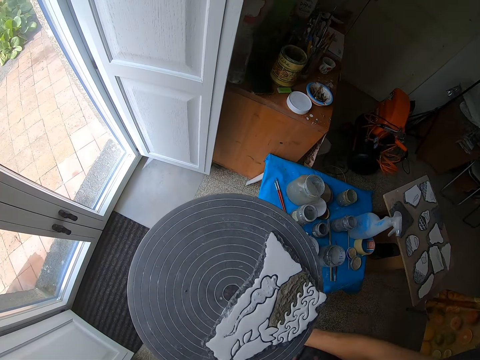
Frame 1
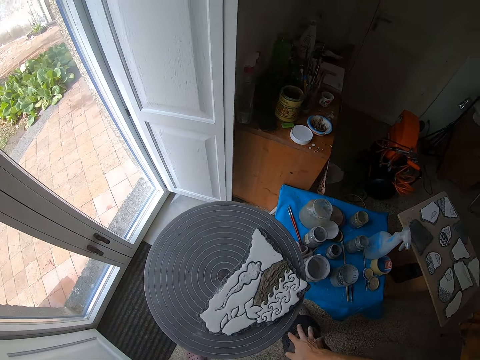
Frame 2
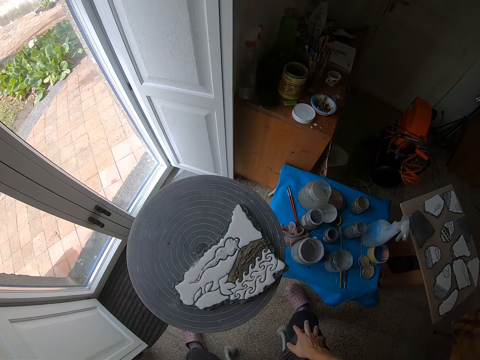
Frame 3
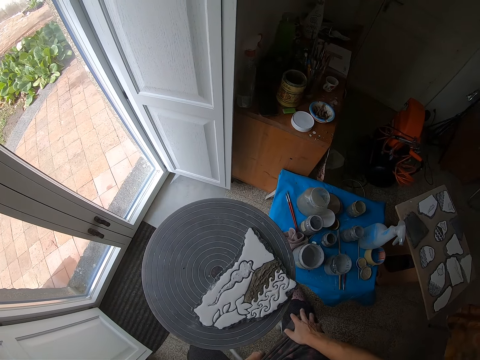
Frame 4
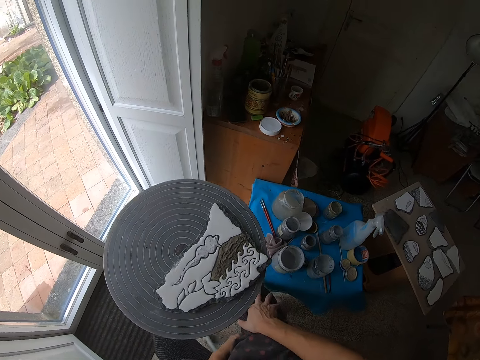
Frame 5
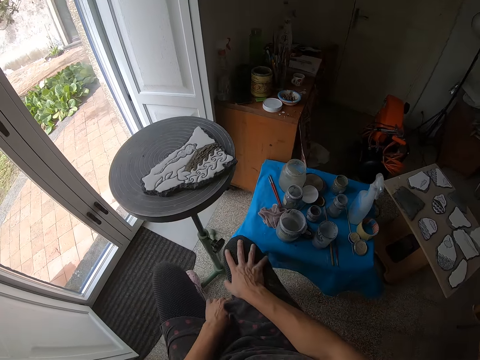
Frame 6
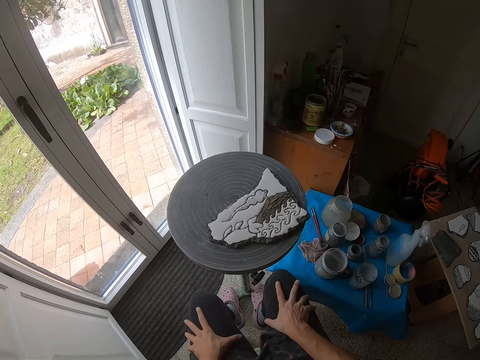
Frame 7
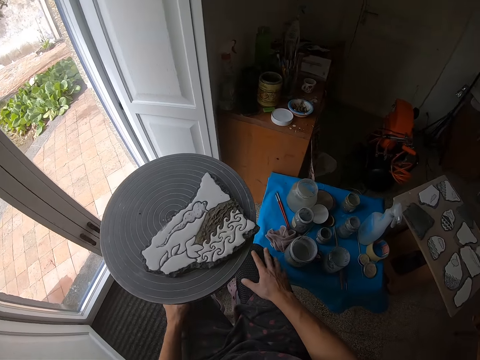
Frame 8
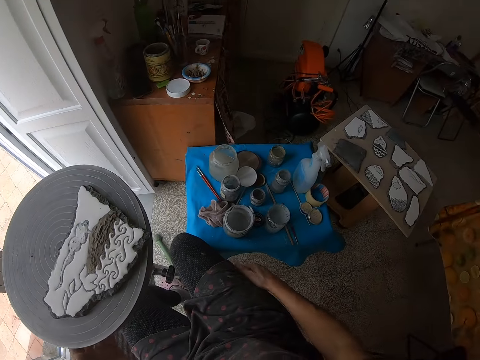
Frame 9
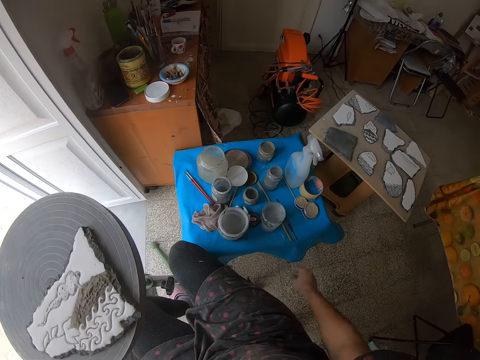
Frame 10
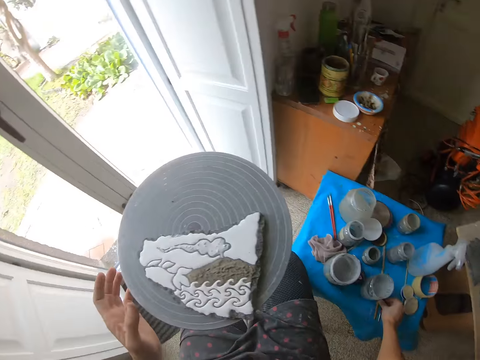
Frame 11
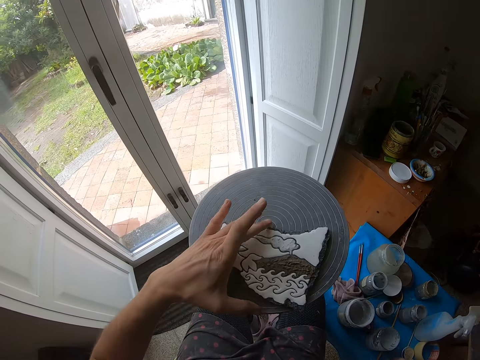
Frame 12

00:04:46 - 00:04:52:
The camera wearer sits on a chair. She moves the chair with her left hand and holds her knees with both hands. She picks up a paint brush on a stool with her right hand. She moves the clay mold on the rolling stool with her left hand.
